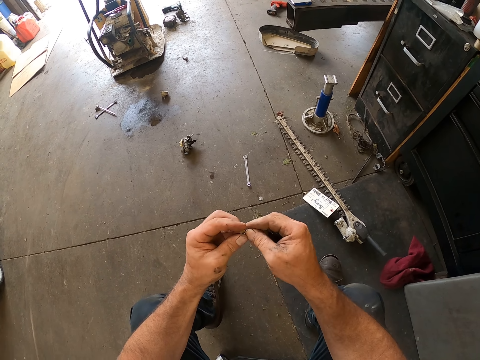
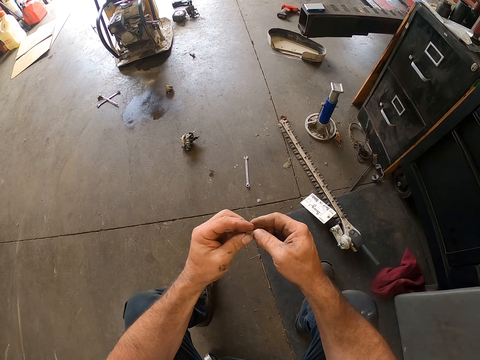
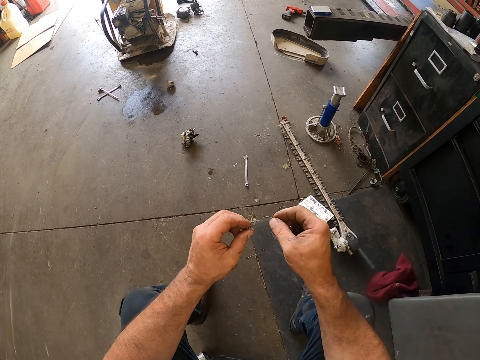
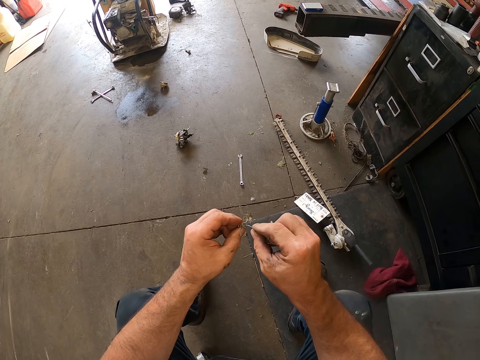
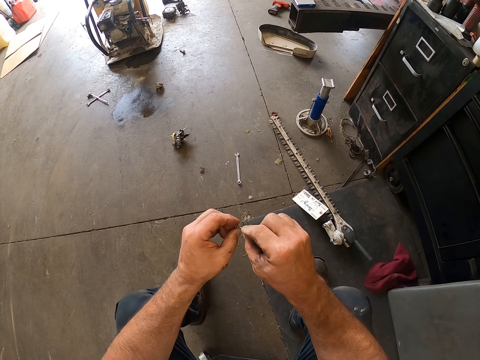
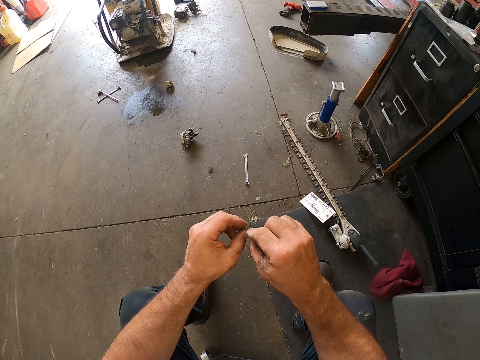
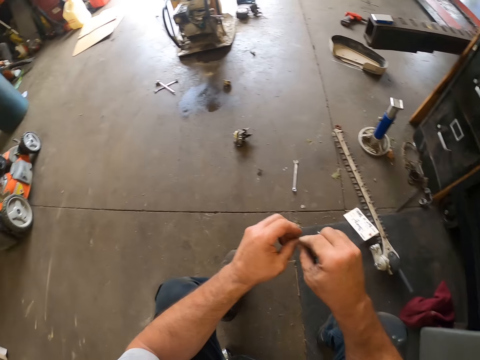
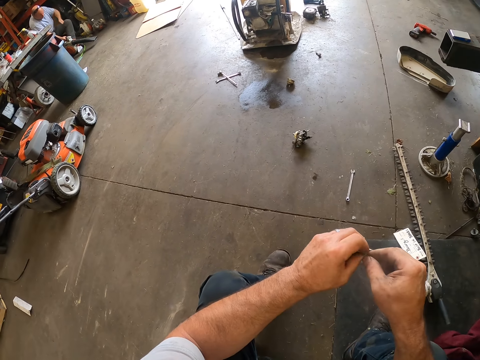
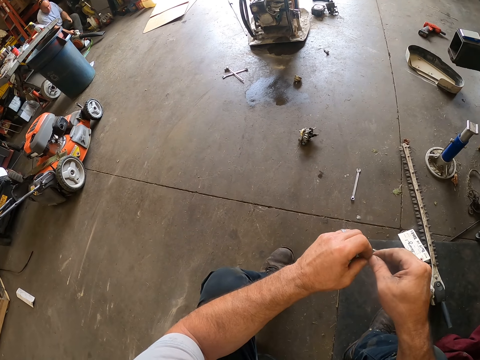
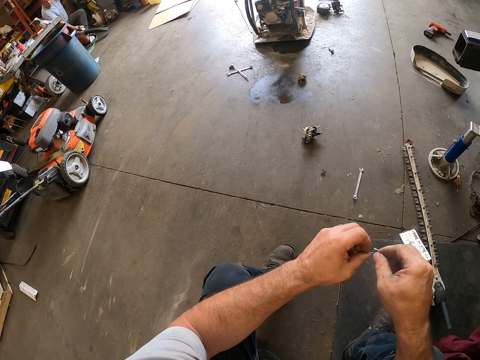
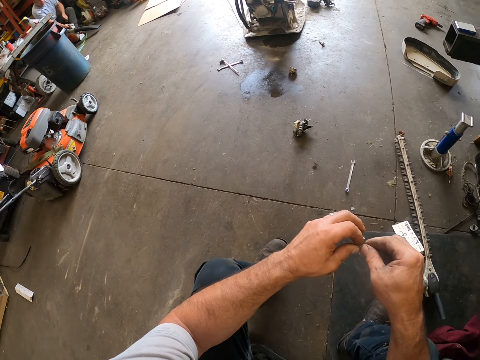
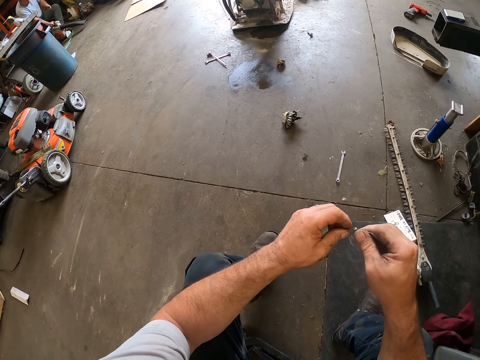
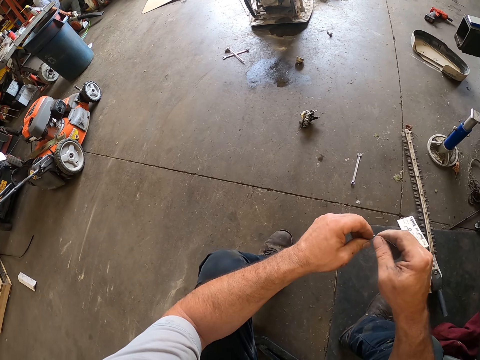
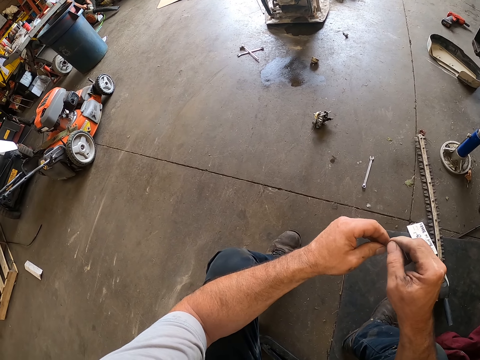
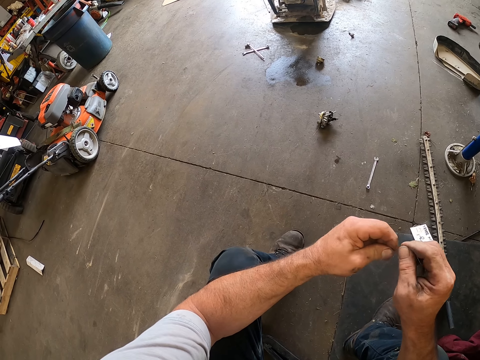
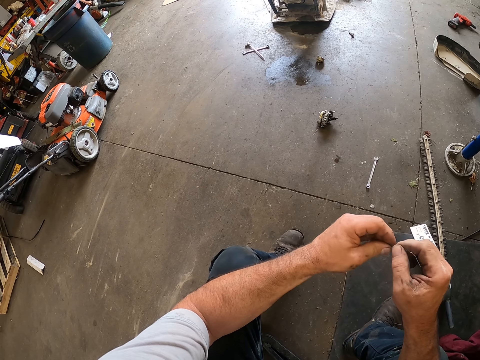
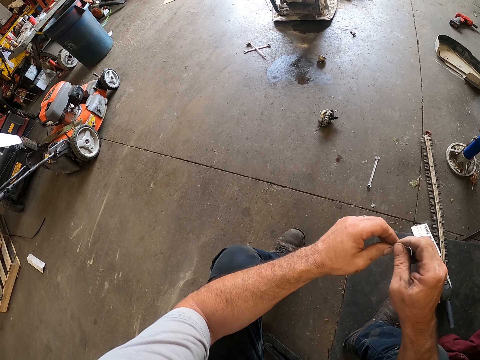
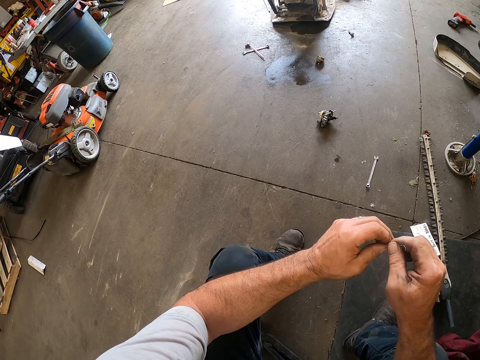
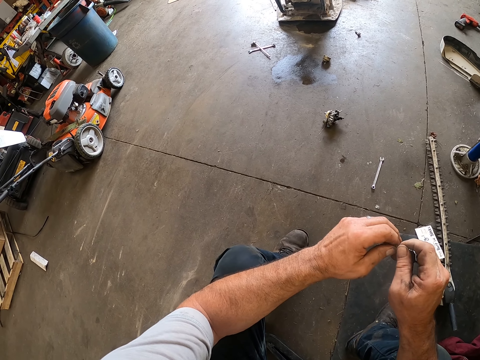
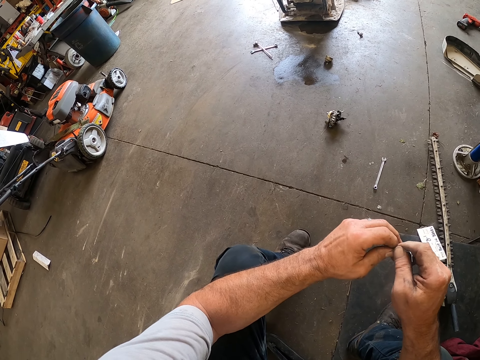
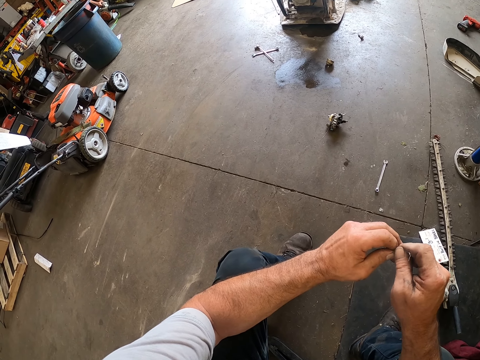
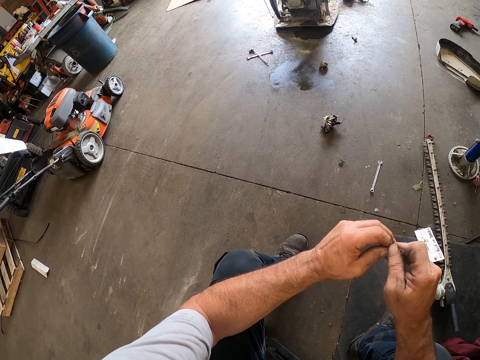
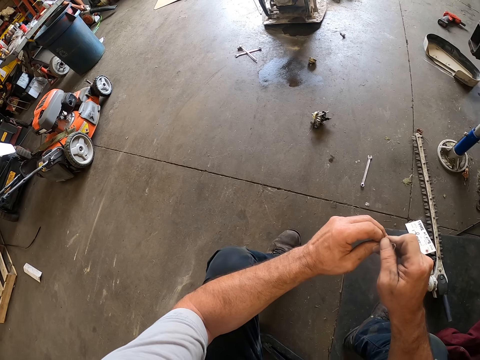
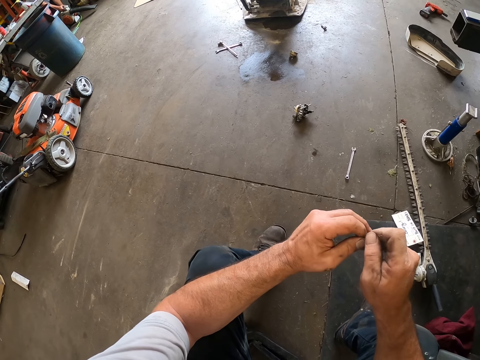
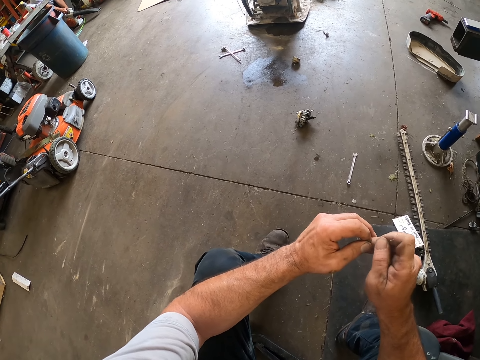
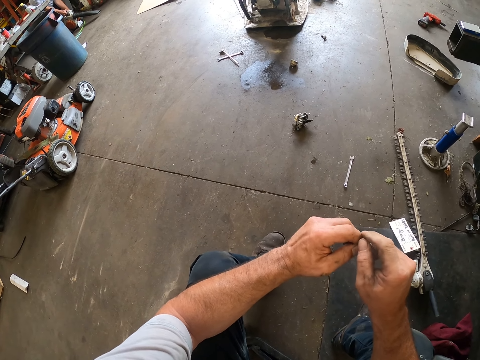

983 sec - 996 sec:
The camera wearer turns over the screw in his left hand. He removes the pin from the screw with his right hand. He puts the tagging wire into the screw with his right hand. He pushes the tagging wire in the screw with both of his hands.

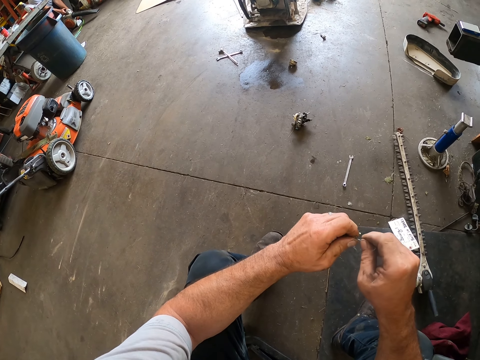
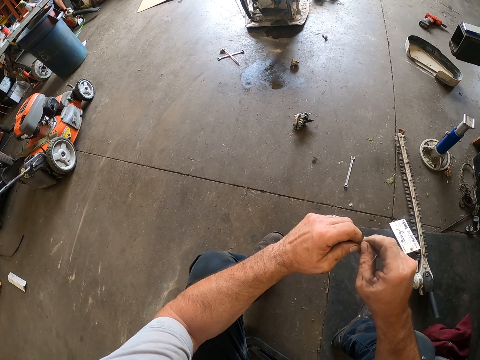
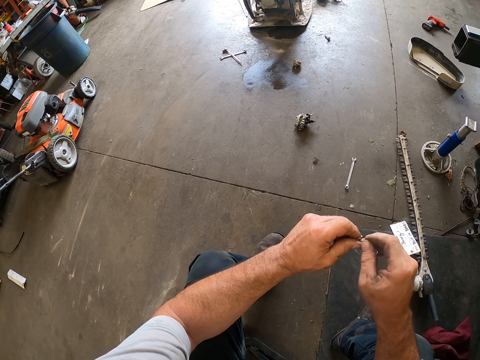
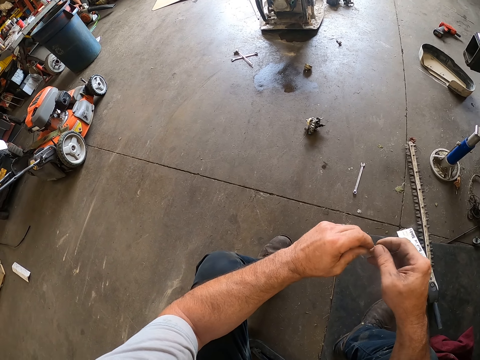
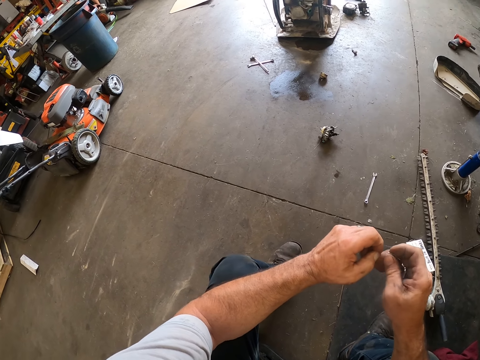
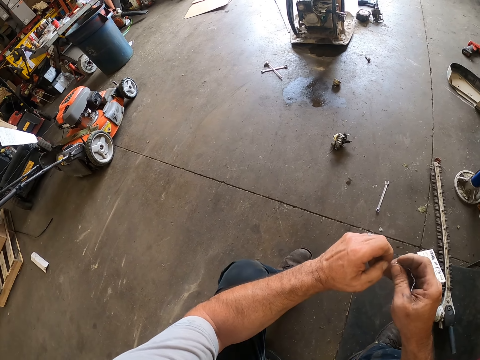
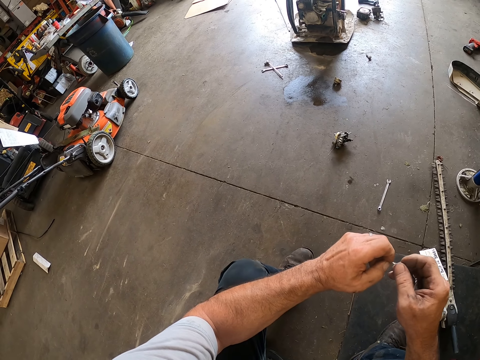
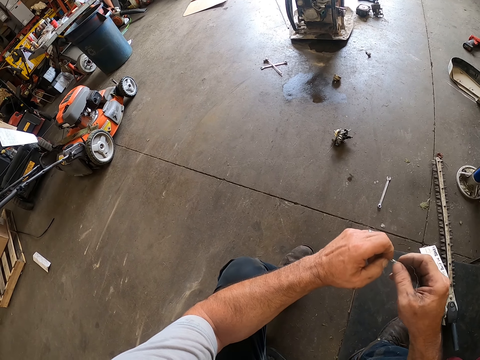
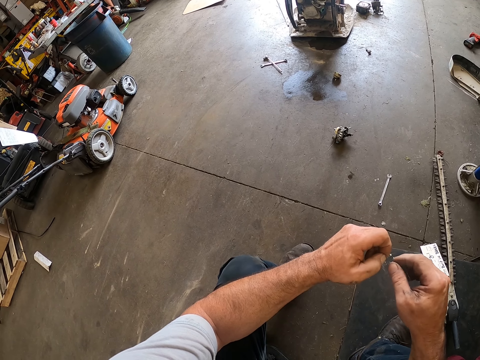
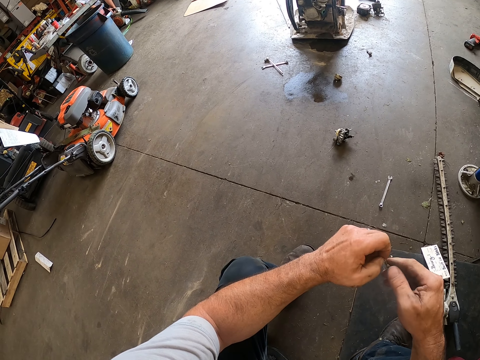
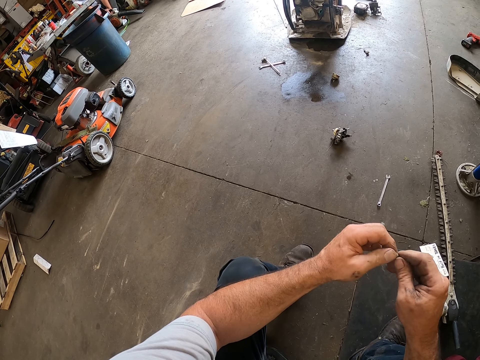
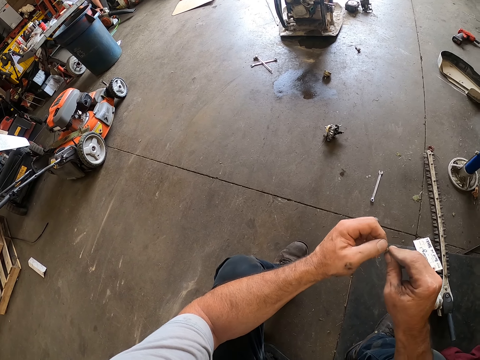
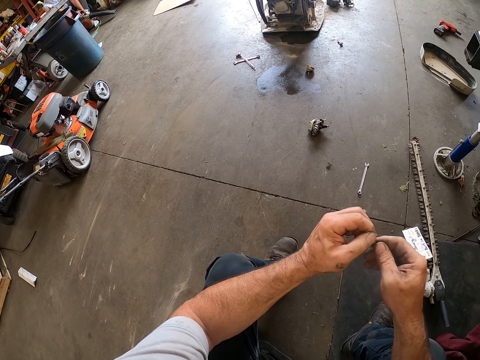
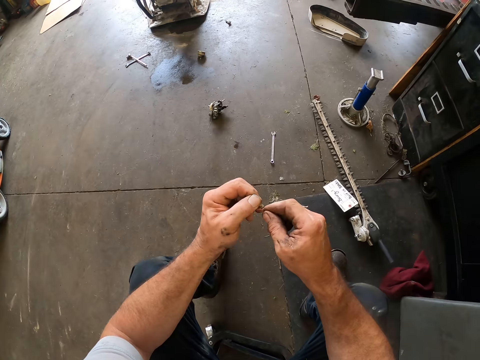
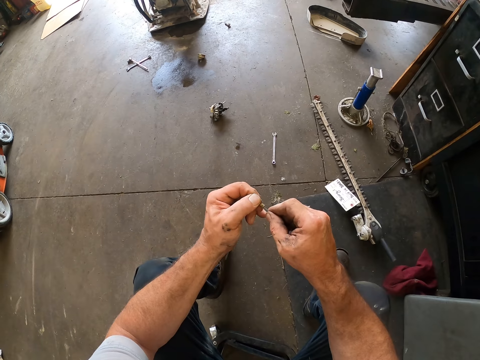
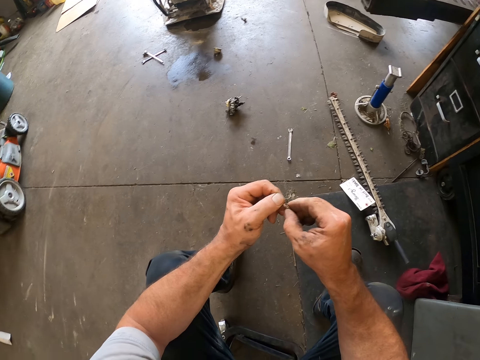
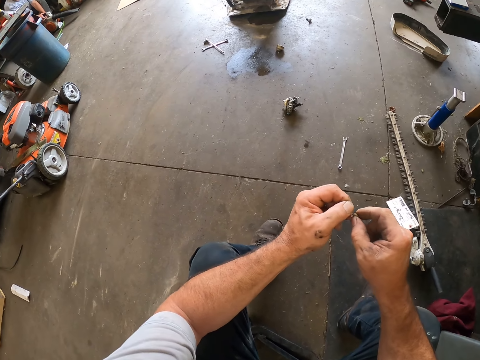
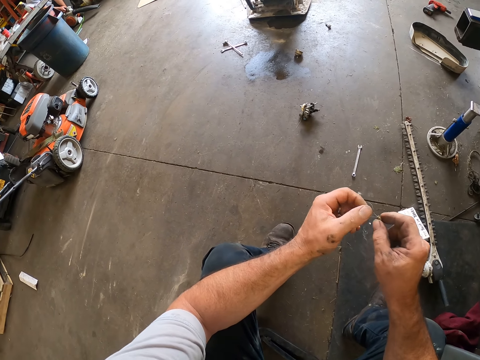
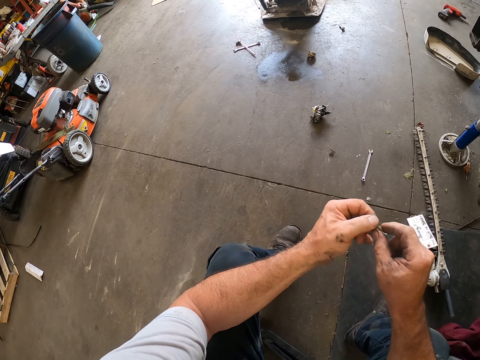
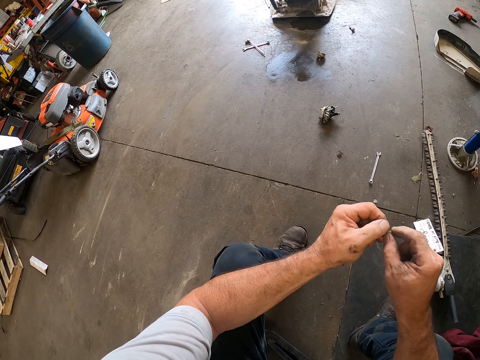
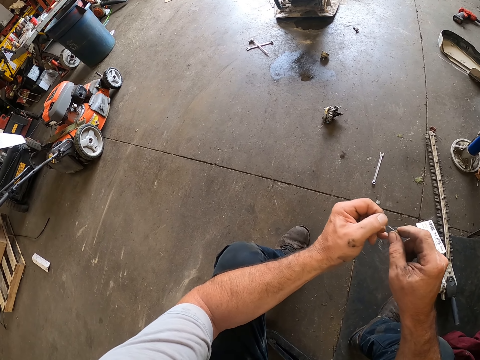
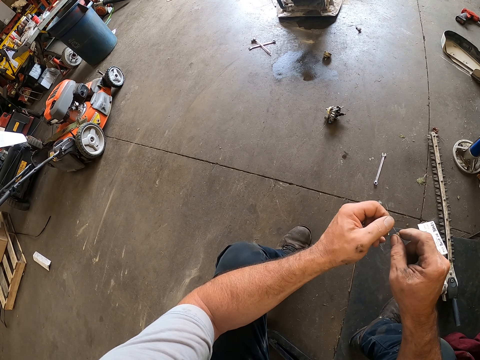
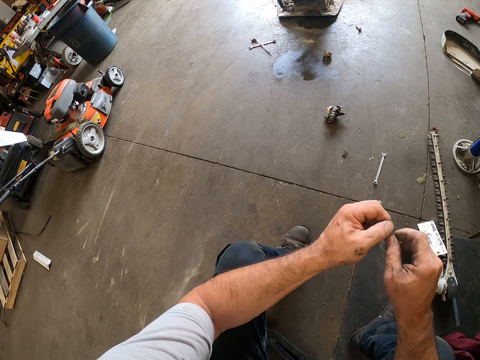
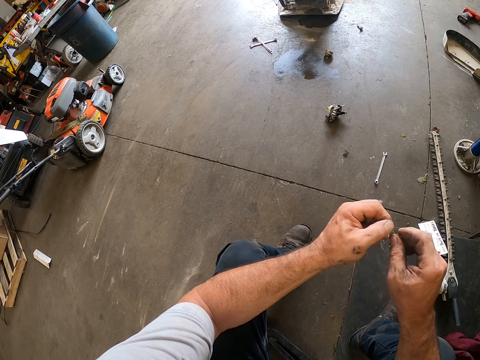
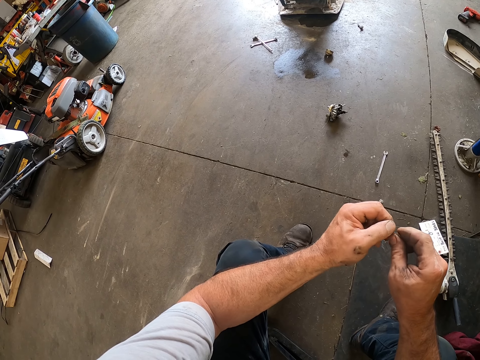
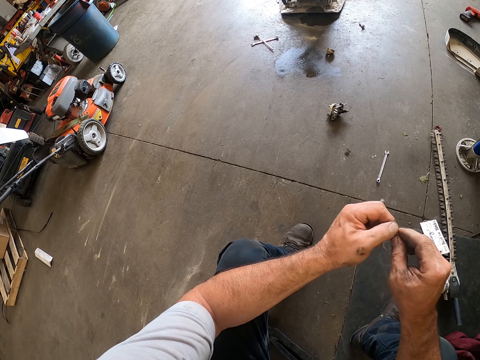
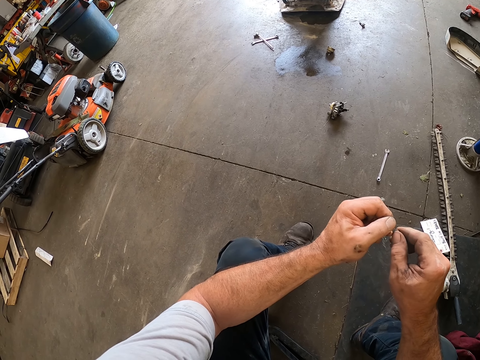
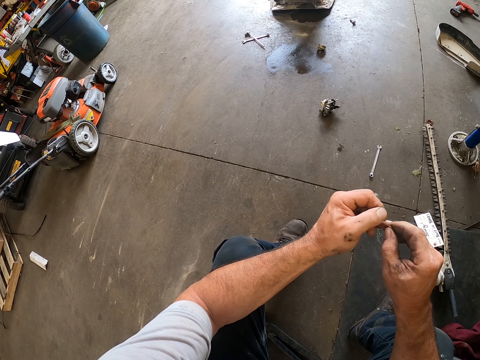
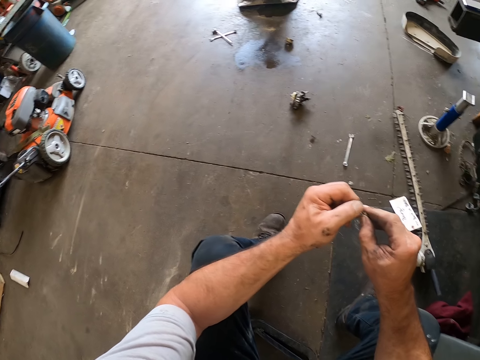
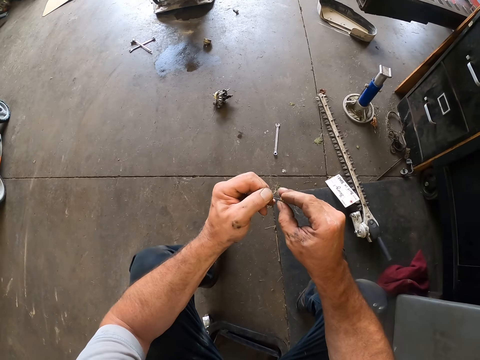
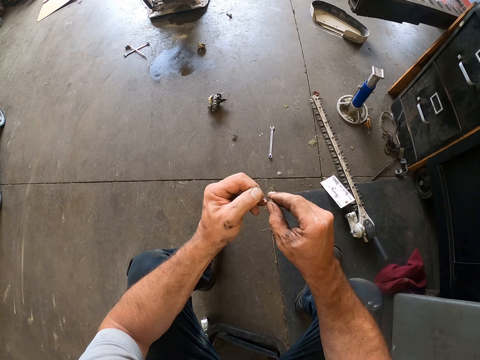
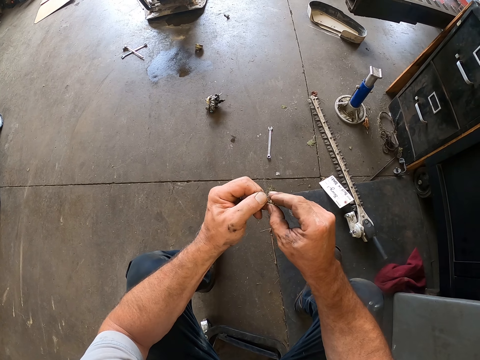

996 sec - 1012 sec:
The camera wearer adjusts the screw on the tagging wire with both of his hands.
